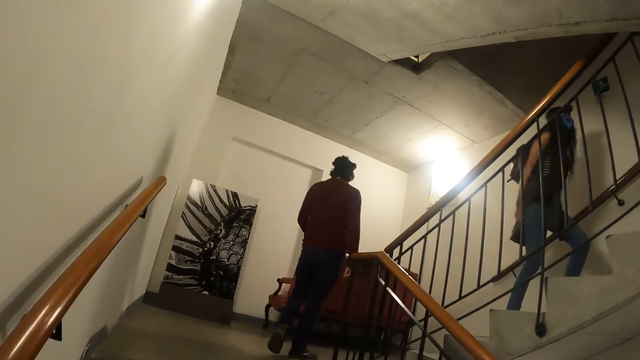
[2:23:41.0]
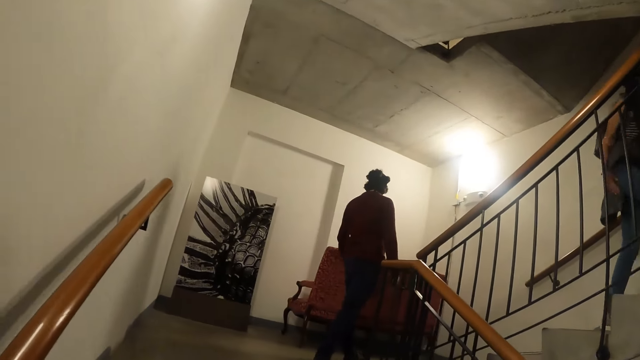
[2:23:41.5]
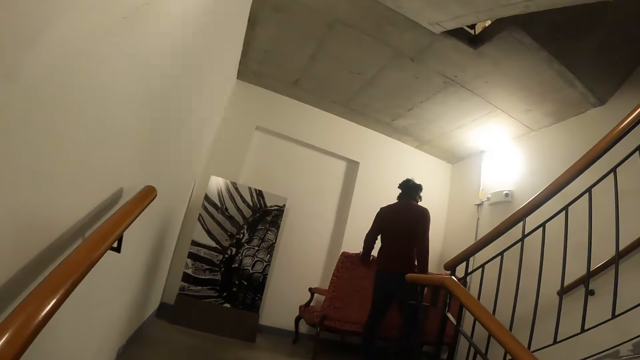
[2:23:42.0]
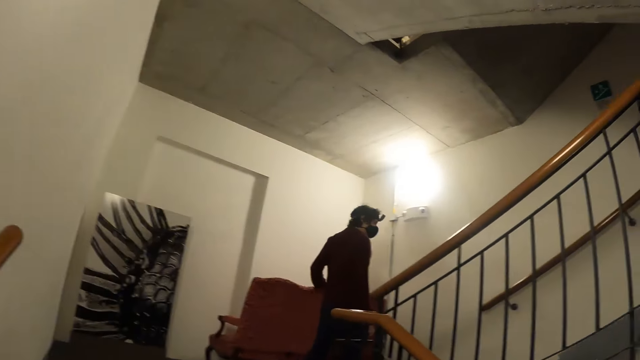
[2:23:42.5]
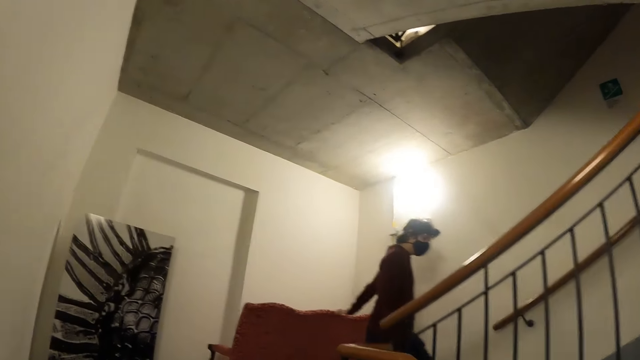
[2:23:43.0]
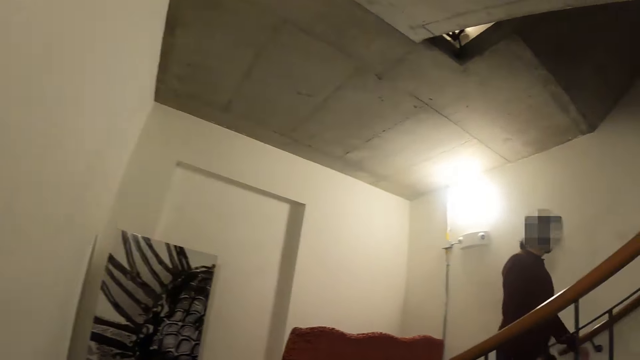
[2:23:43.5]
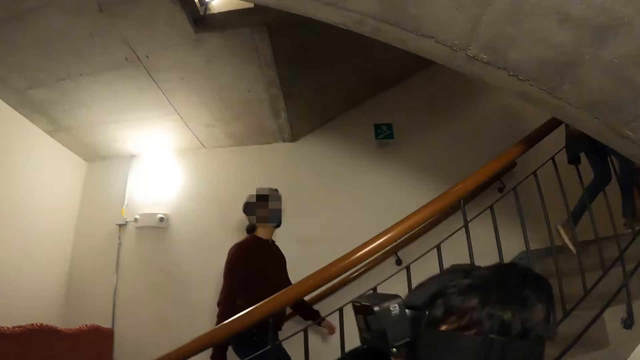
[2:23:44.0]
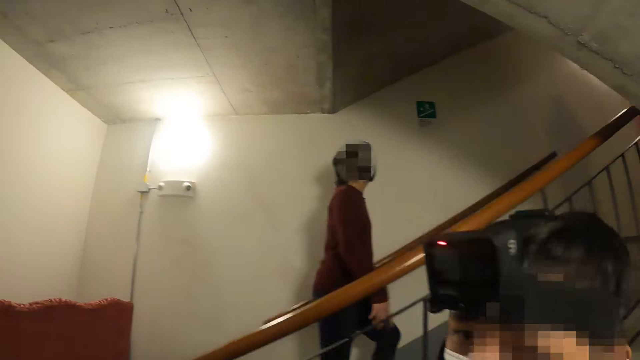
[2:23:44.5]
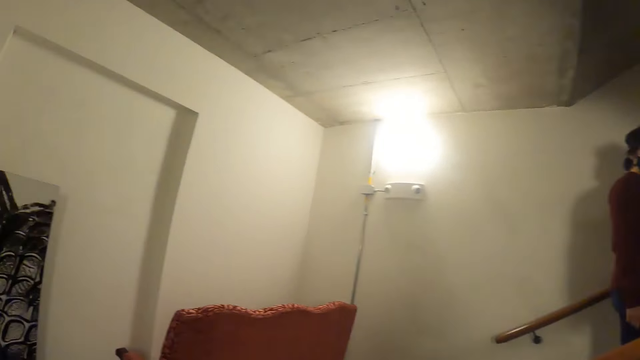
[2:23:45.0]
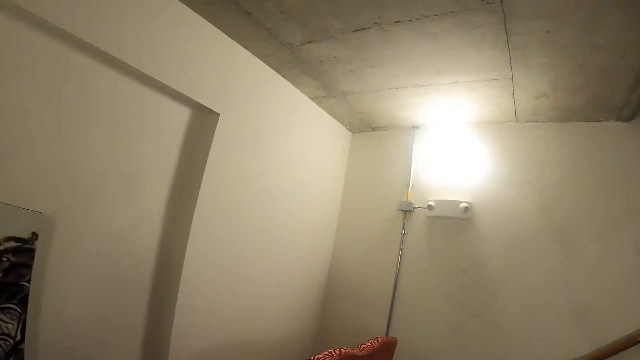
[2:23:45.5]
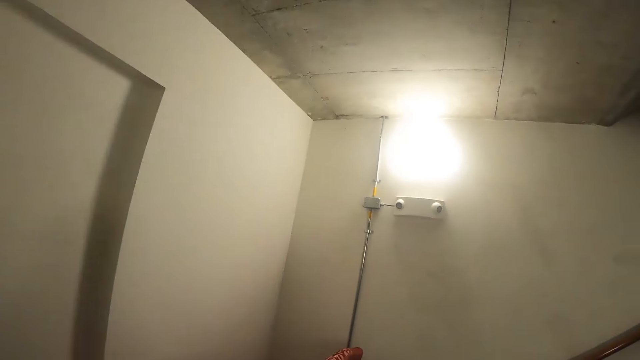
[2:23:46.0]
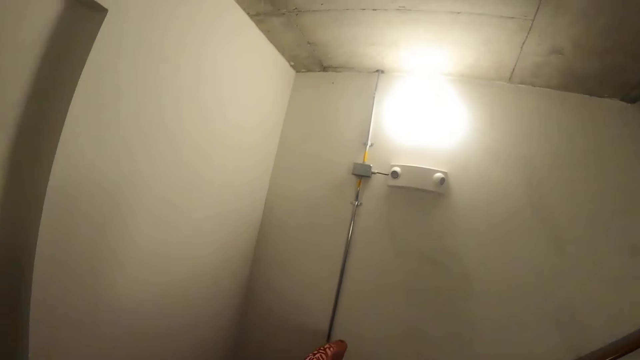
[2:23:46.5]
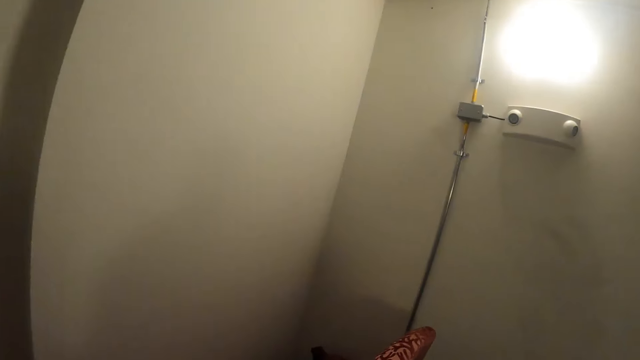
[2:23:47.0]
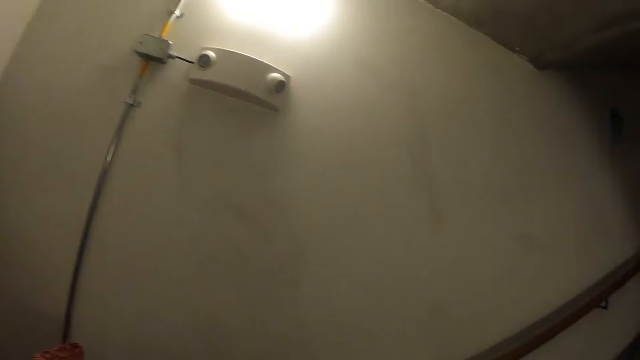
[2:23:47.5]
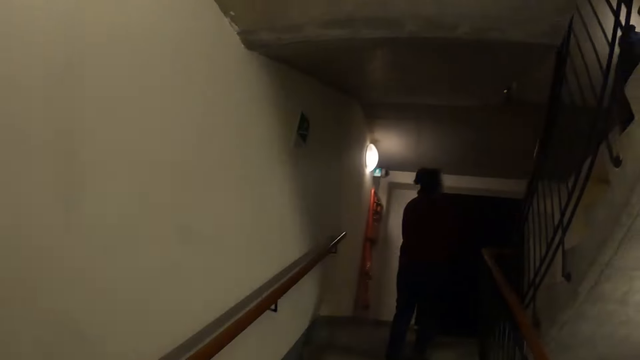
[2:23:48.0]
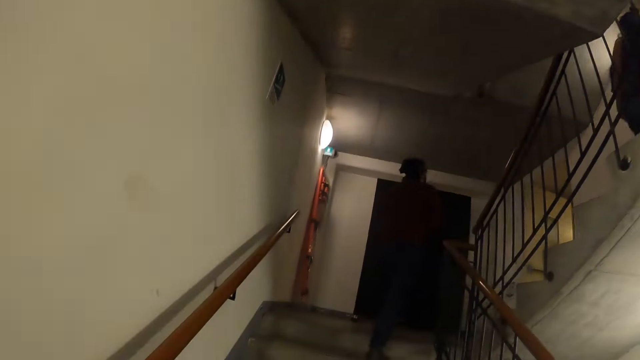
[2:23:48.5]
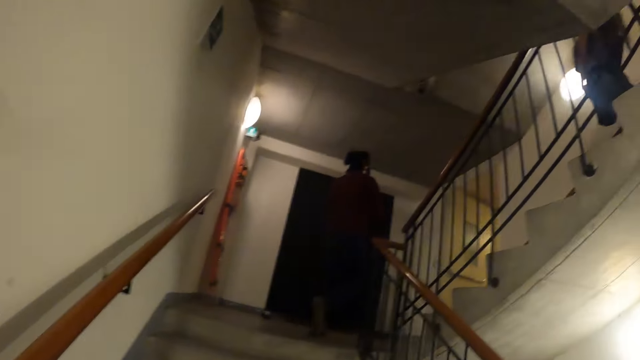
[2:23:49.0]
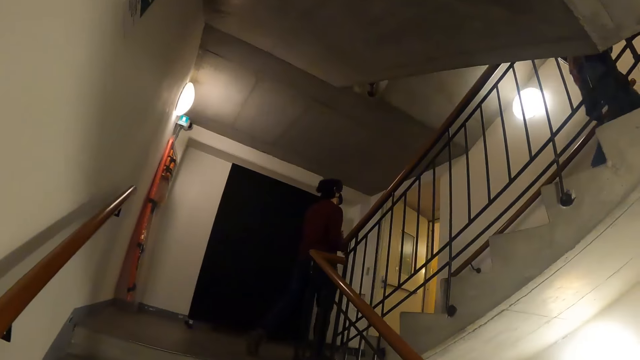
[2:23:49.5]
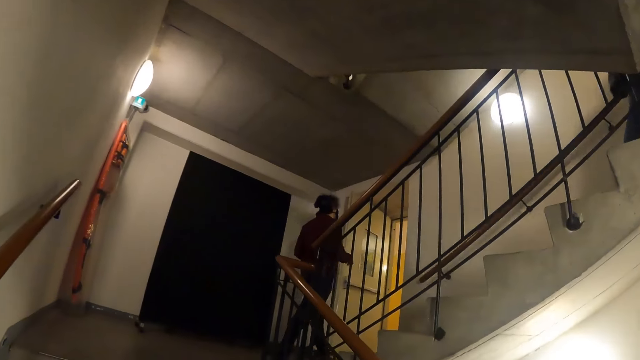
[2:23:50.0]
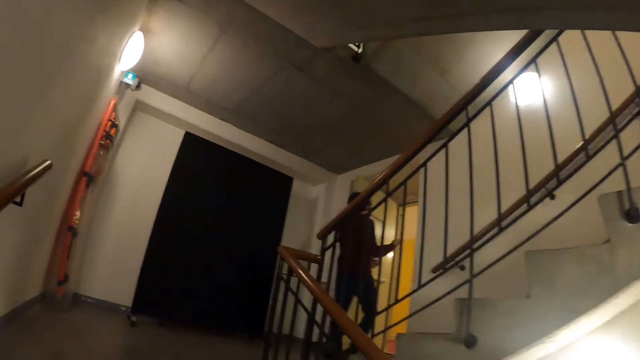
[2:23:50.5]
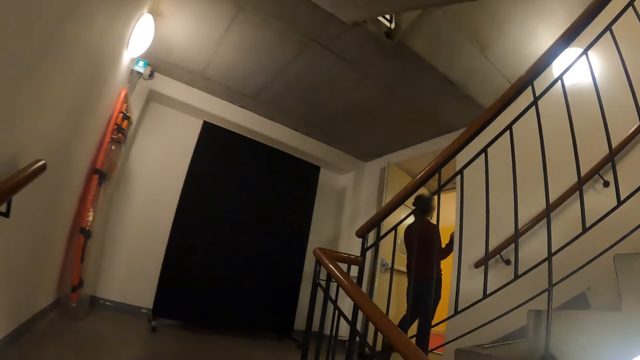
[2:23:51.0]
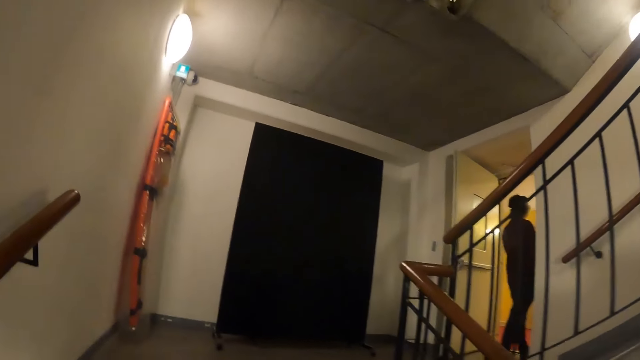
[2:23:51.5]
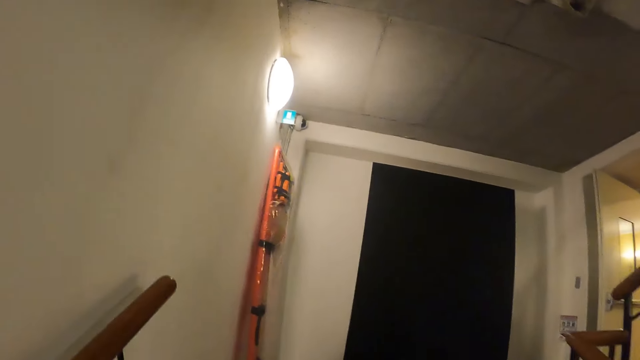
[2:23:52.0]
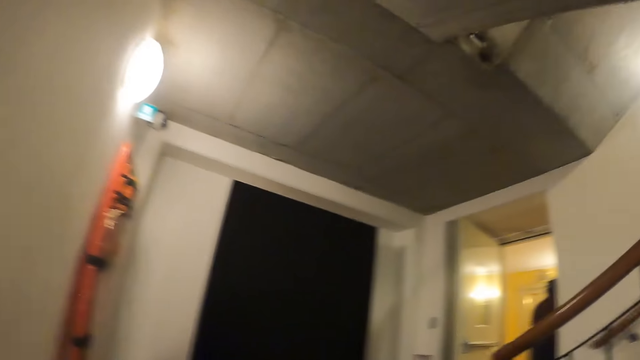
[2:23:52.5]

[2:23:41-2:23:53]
The camera wearer goes upstairs.

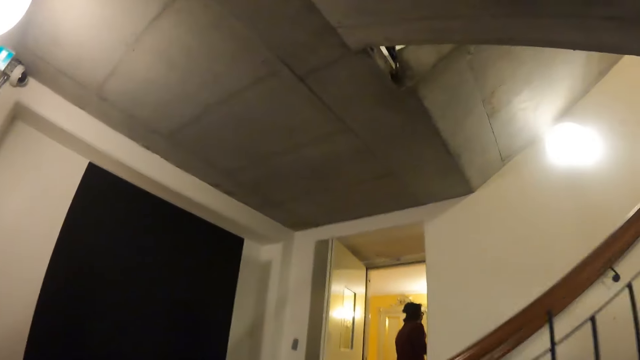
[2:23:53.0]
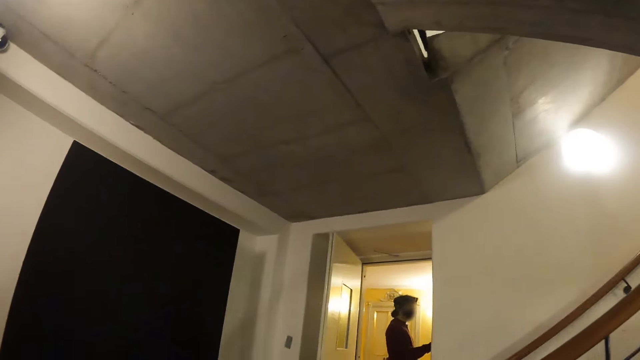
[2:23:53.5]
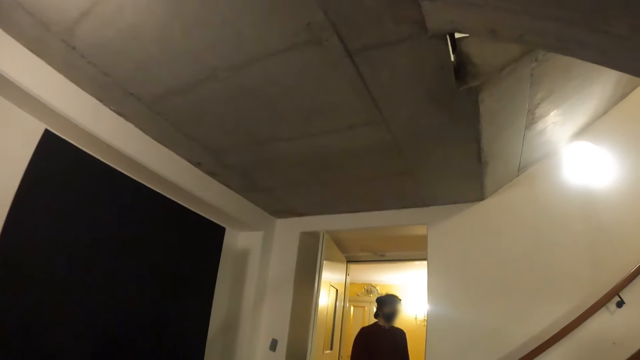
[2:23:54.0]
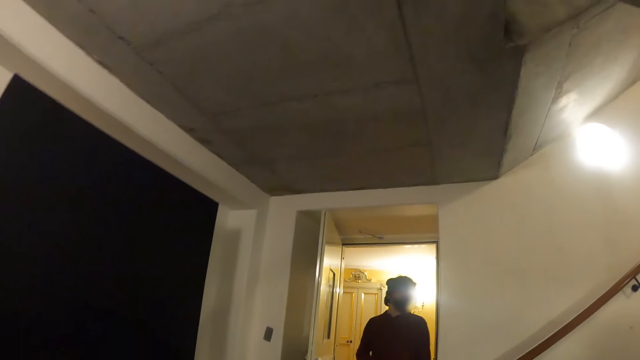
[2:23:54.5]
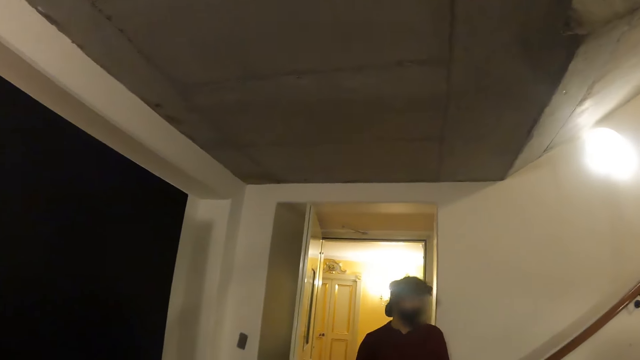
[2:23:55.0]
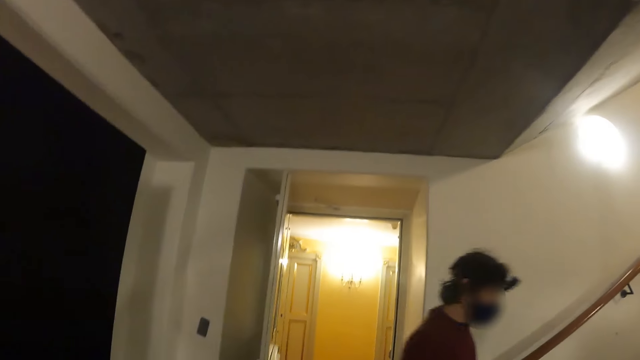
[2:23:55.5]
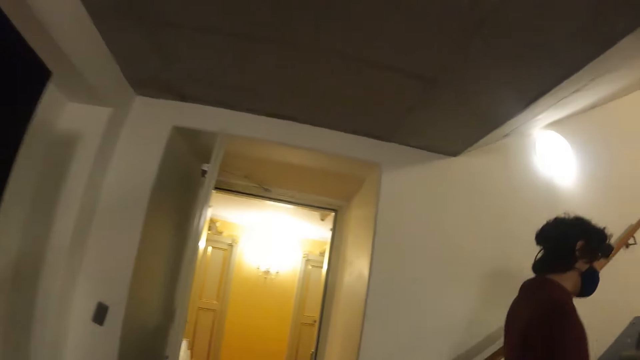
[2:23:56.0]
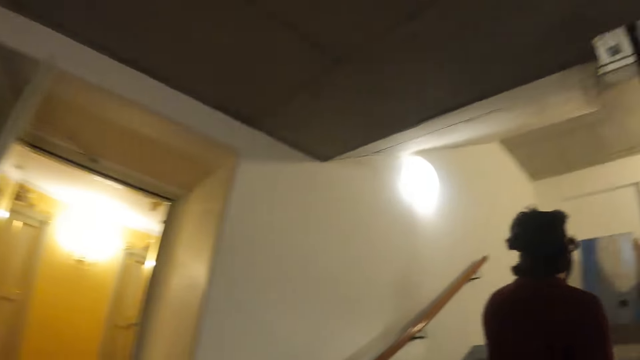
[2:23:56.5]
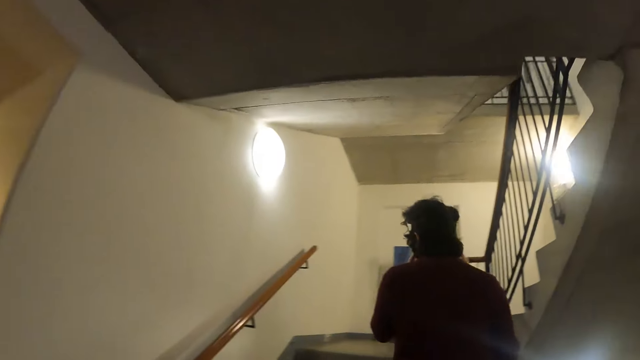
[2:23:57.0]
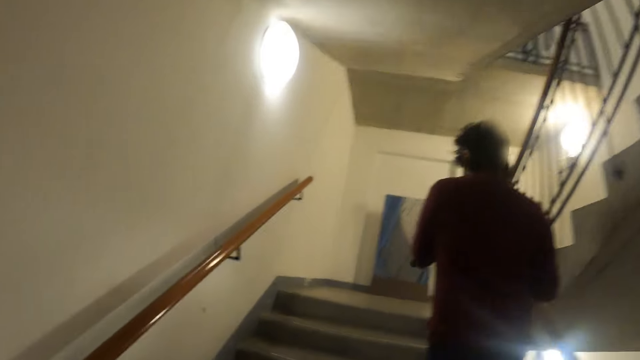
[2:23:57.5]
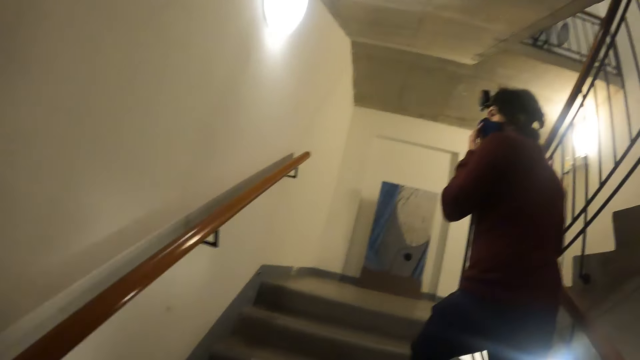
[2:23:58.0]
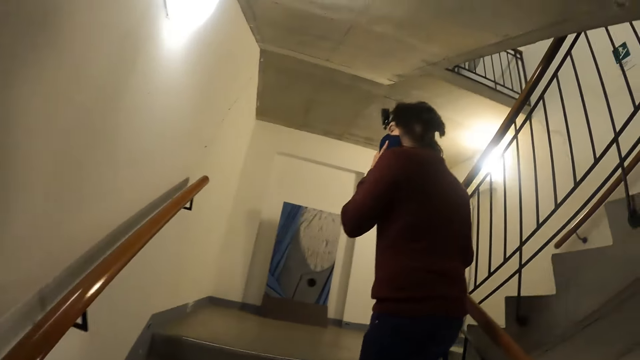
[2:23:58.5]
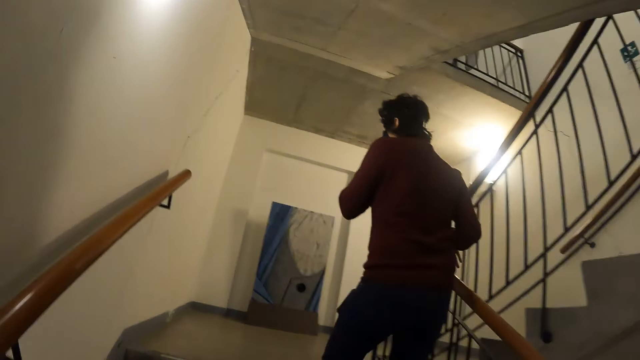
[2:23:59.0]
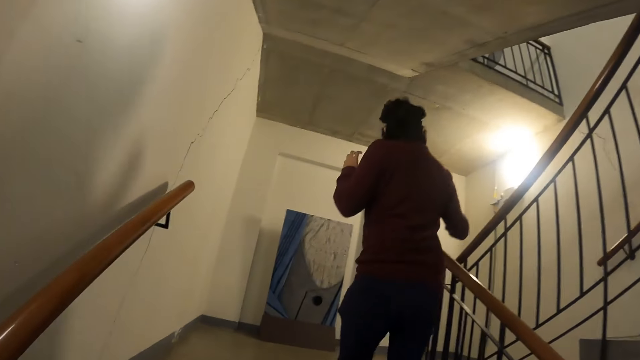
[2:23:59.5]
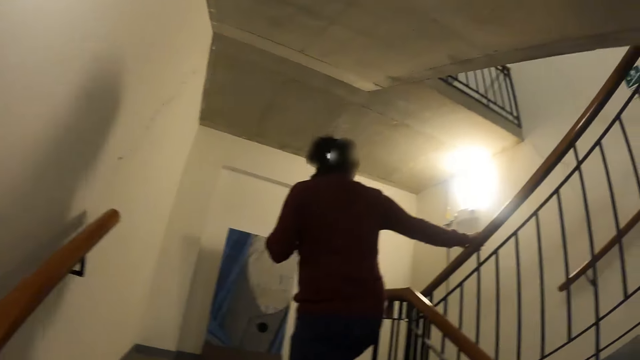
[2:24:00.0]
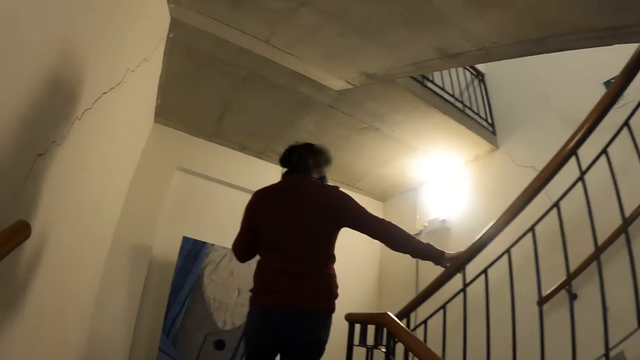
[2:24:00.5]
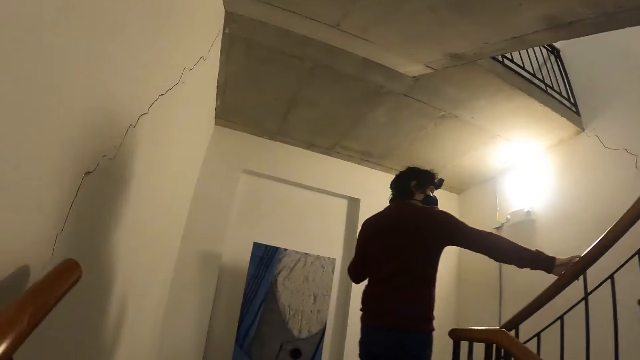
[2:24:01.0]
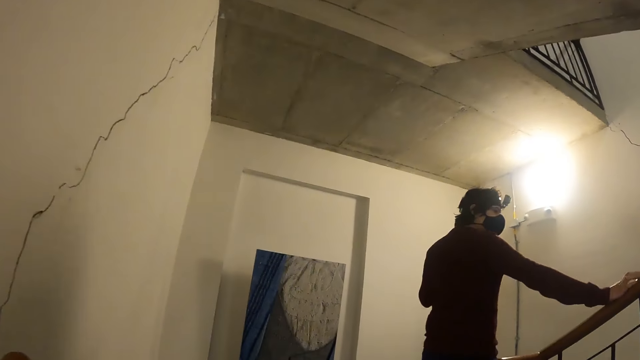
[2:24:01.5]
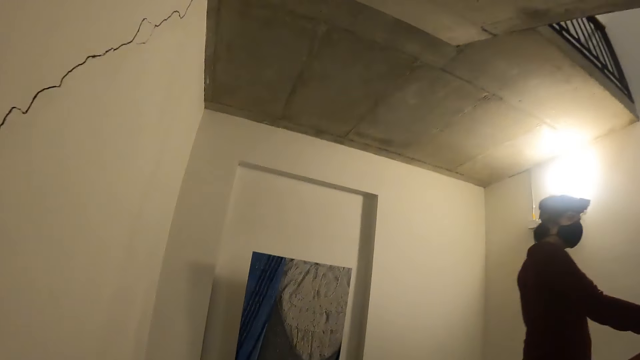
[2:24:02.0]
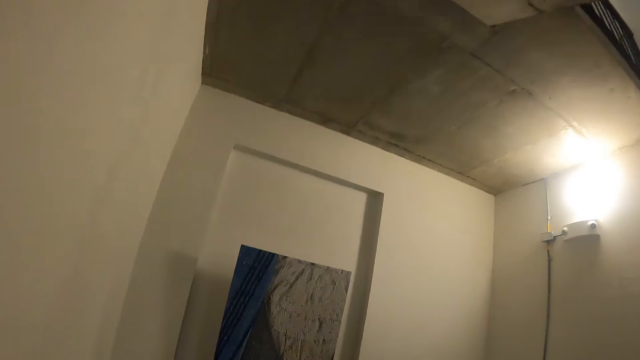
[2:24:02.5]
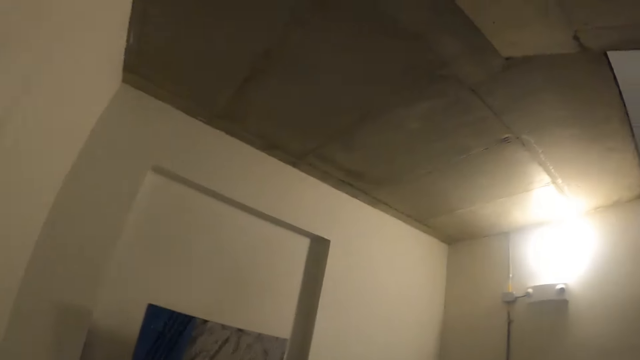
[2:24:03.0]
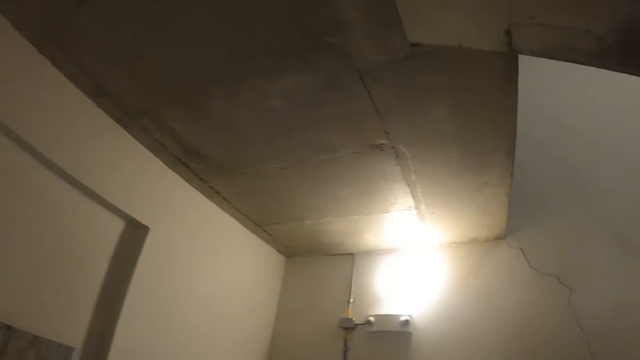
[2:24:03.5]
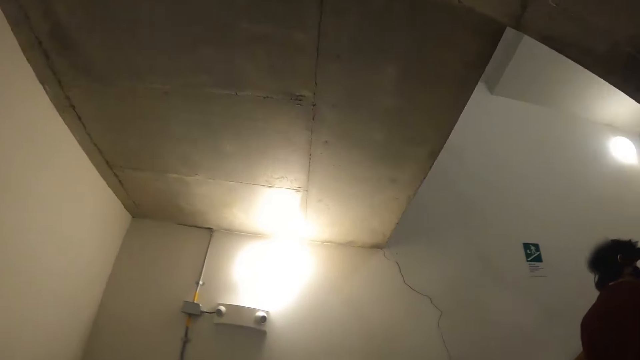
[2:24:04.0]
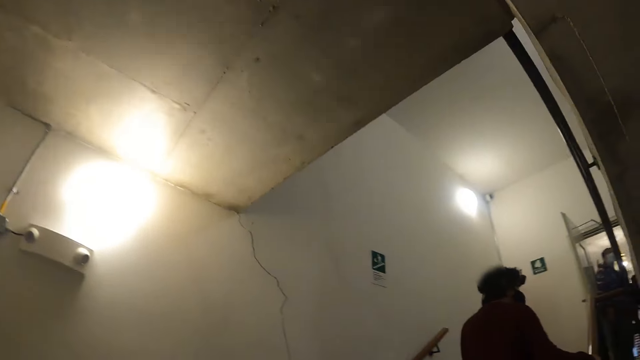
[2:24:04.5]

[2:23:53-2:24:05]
A man touches a face mask.
